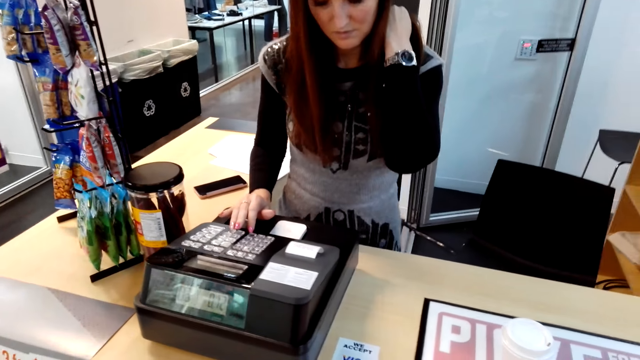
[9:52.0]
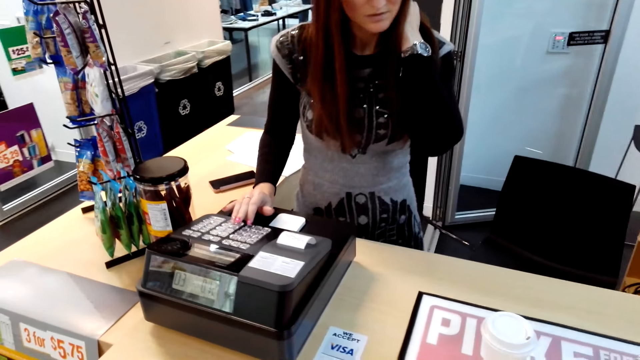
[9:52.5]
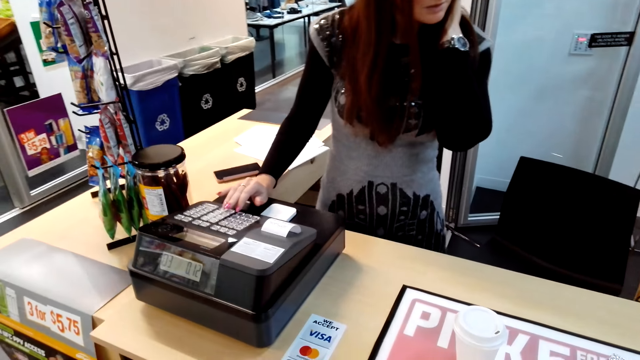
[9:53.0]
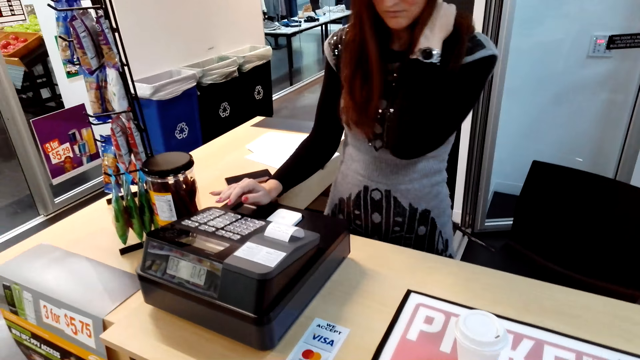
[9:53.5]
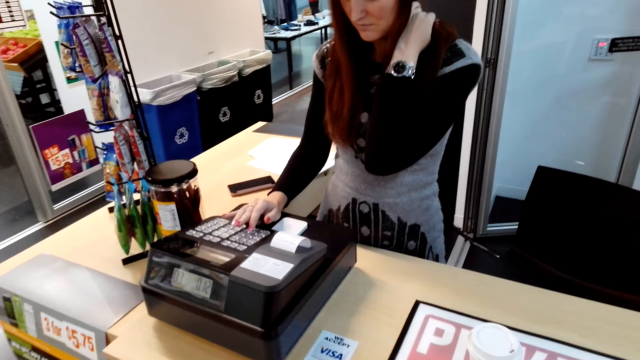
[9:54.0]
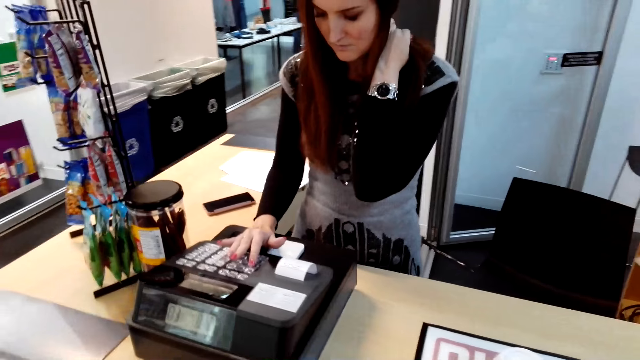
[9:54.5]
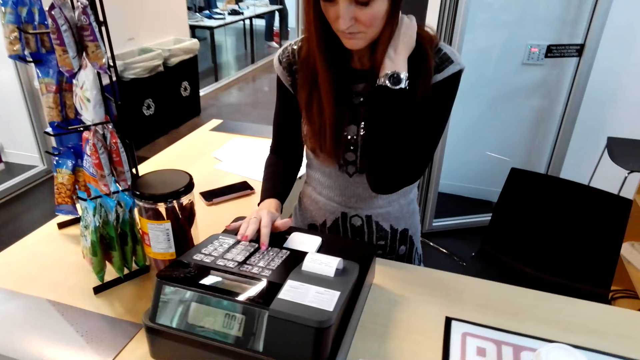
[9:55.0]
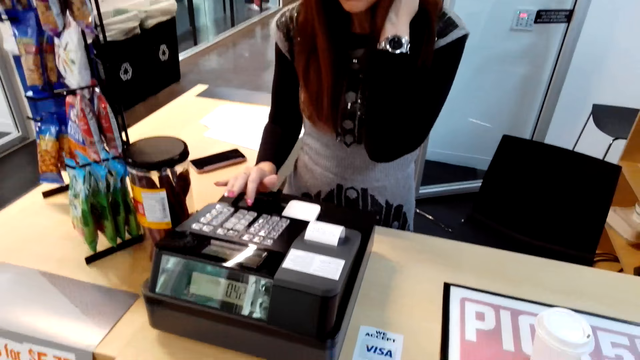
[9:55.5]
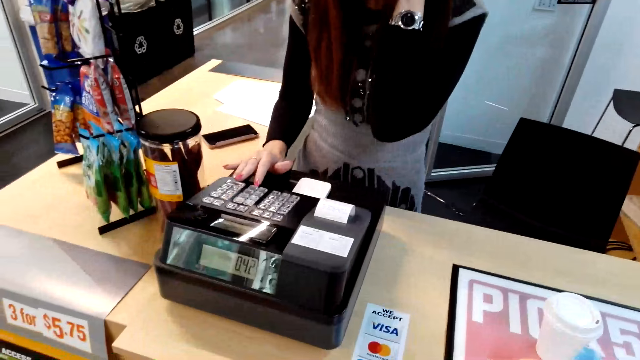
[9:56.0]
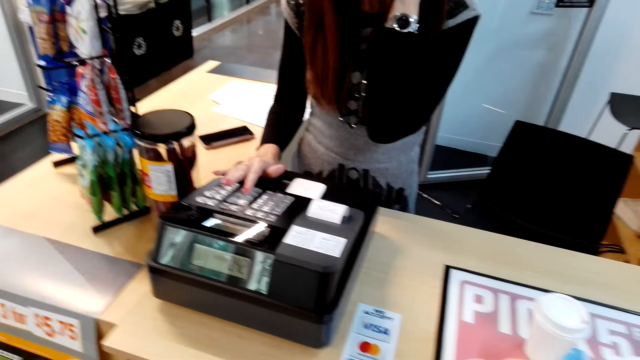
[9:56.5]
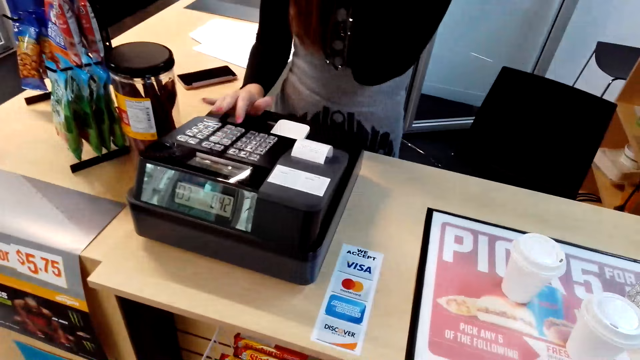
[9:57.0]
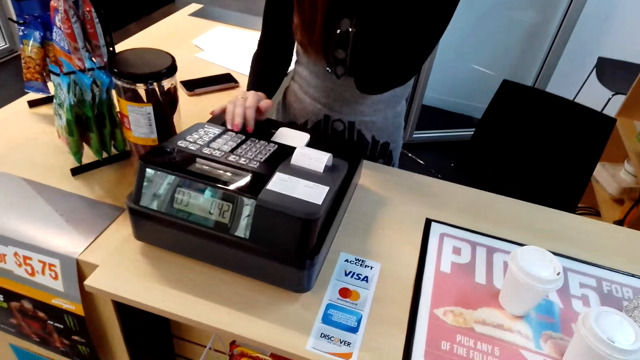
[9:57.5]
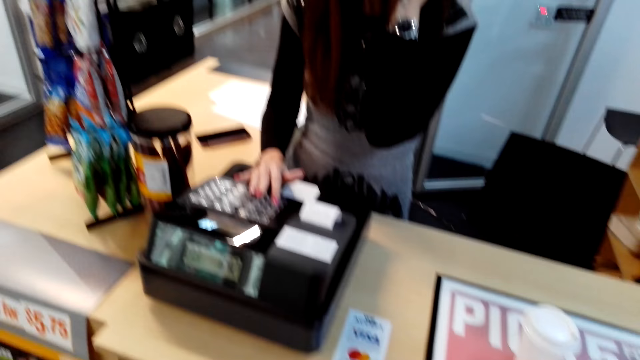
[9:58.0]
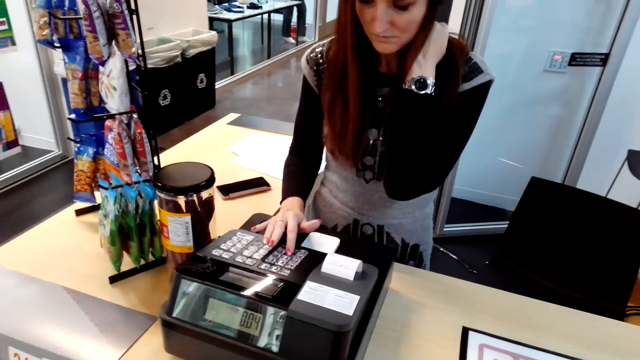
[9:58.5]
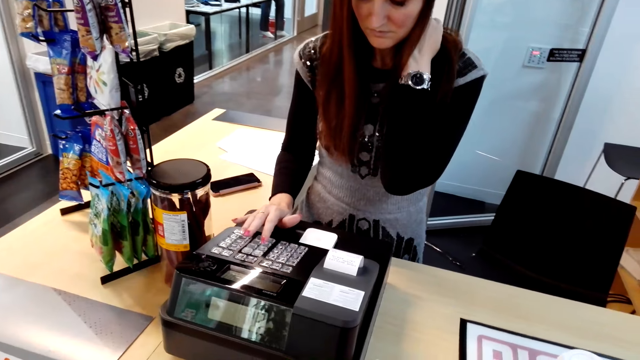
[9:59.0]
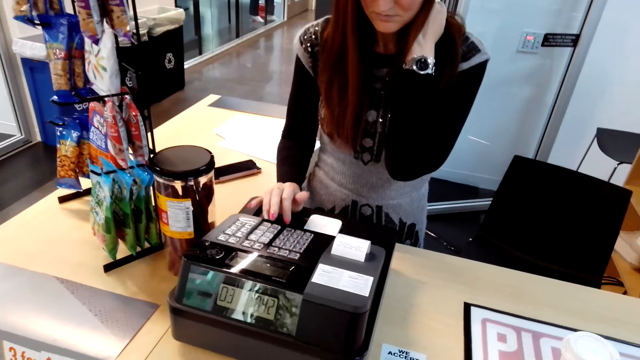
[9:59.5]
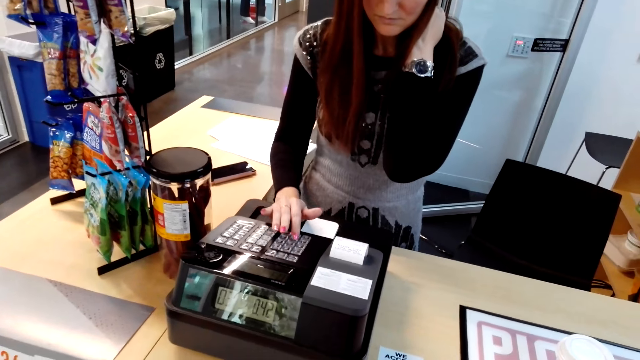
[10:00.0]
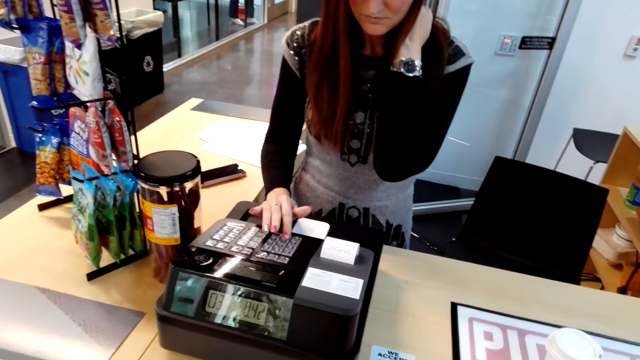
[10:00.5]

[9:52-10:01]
The cashier looks at the items and types on the billing machine.

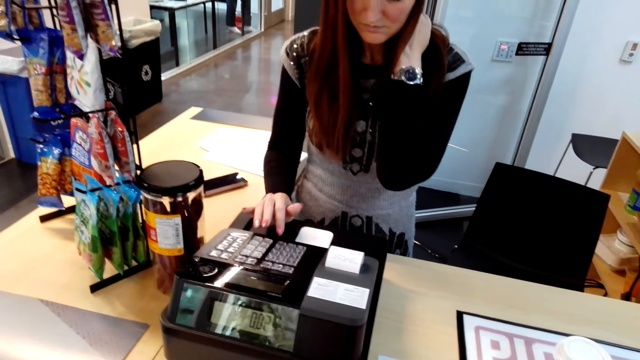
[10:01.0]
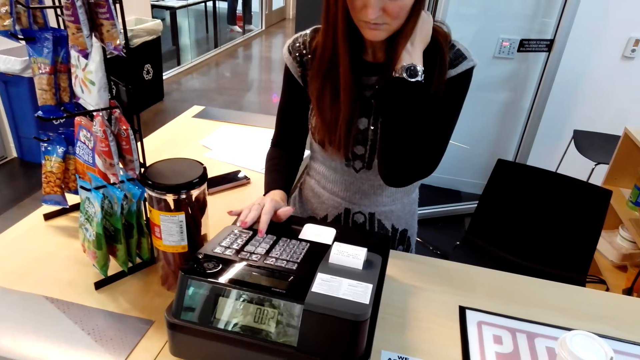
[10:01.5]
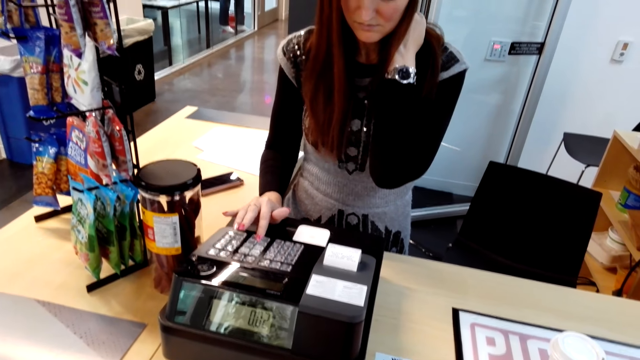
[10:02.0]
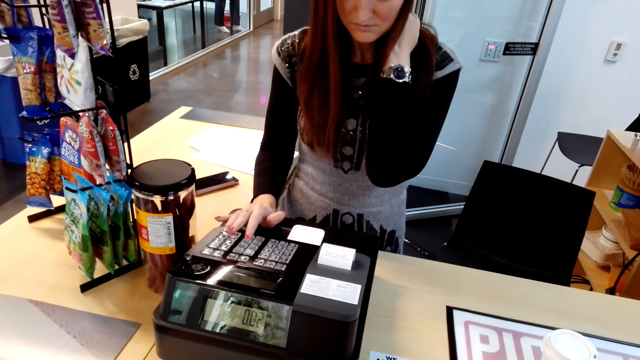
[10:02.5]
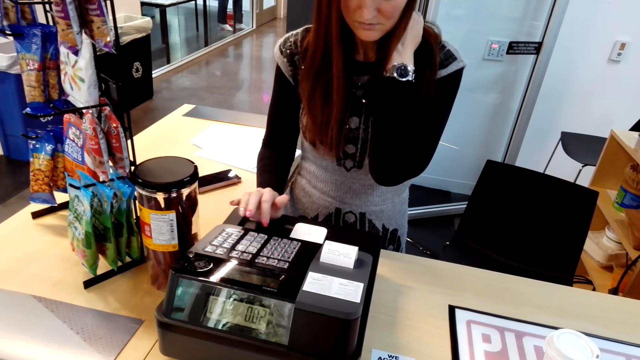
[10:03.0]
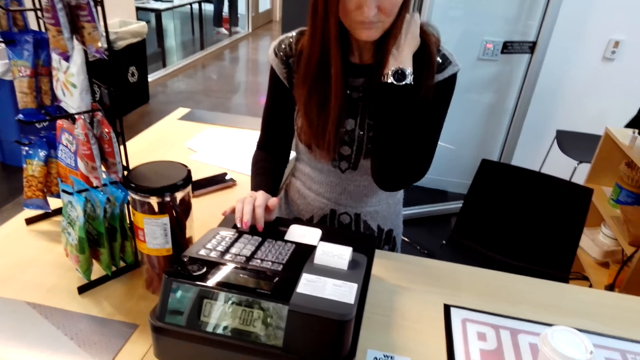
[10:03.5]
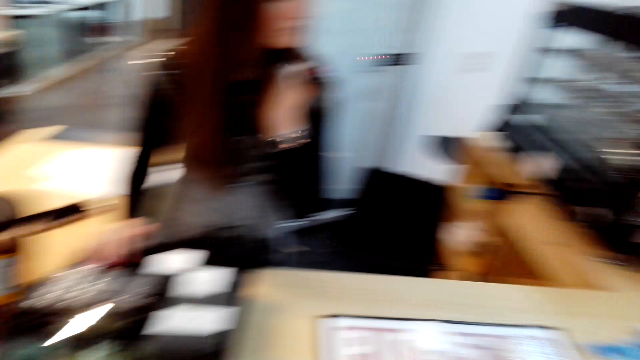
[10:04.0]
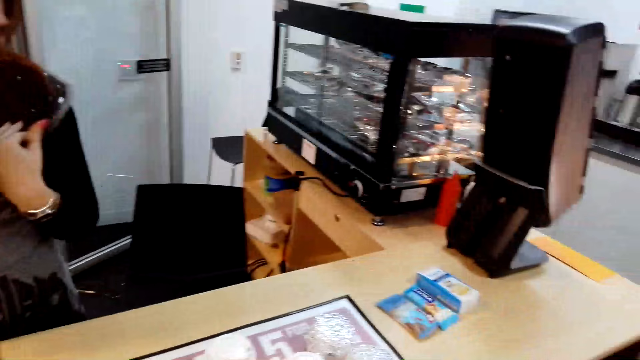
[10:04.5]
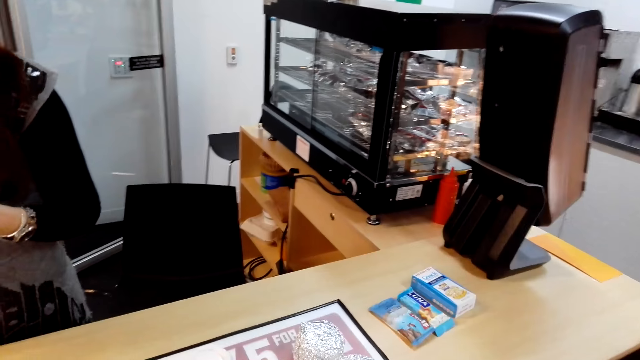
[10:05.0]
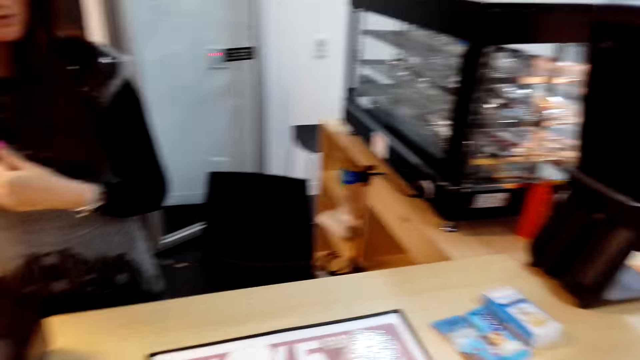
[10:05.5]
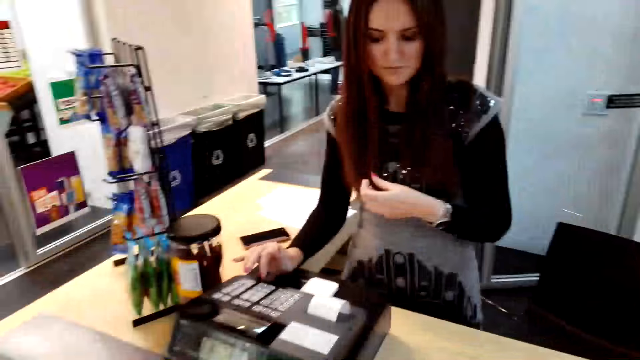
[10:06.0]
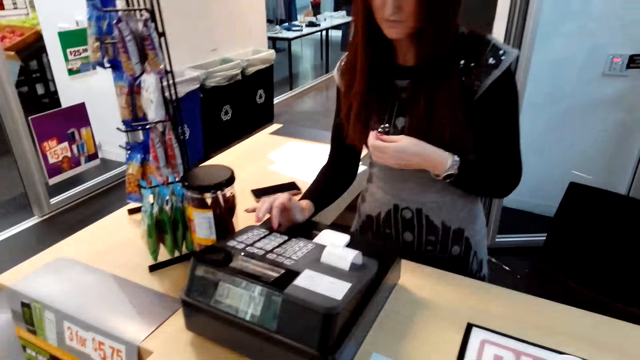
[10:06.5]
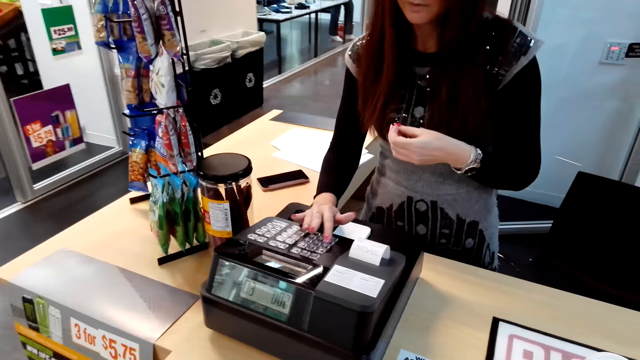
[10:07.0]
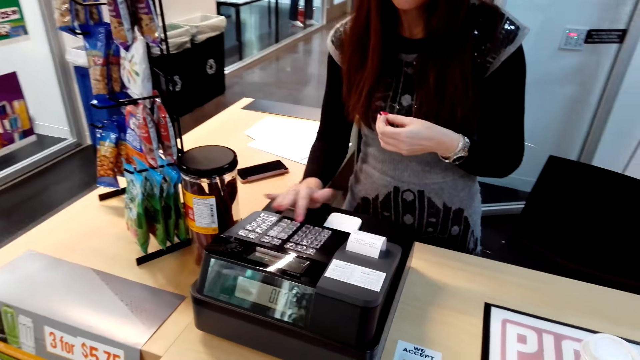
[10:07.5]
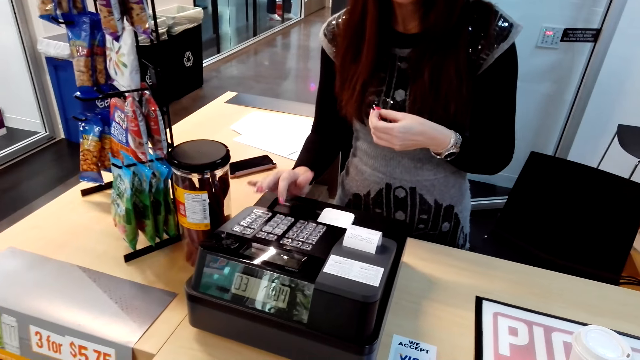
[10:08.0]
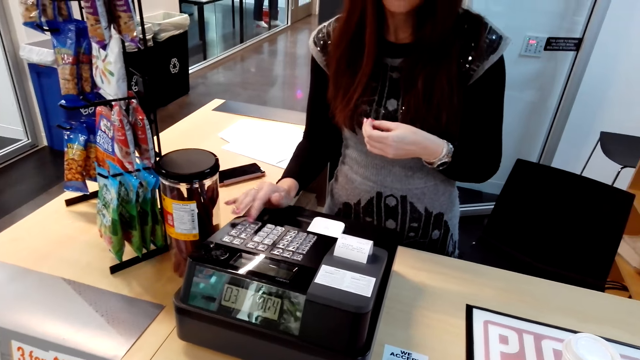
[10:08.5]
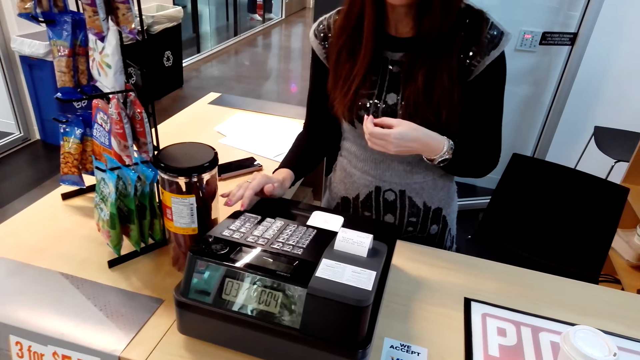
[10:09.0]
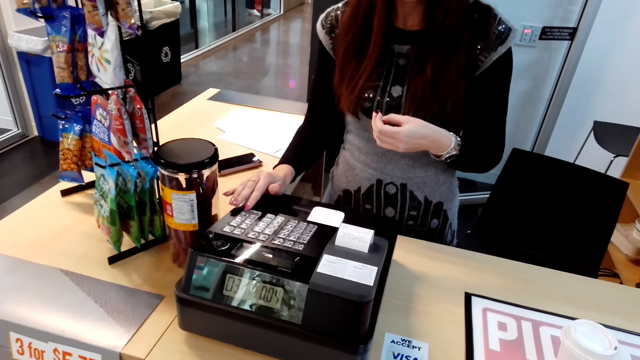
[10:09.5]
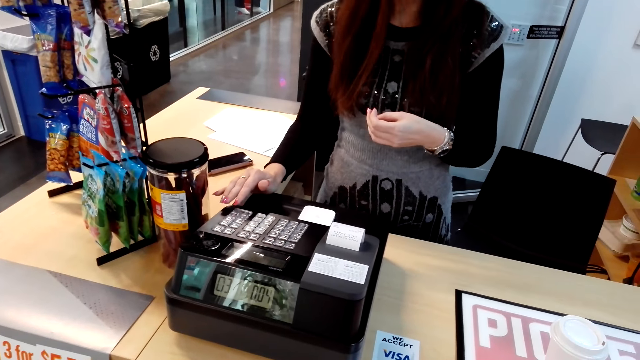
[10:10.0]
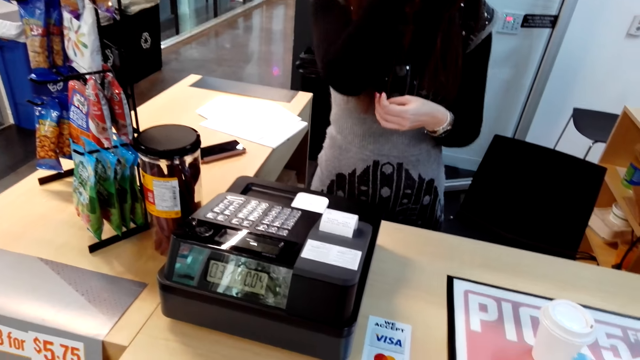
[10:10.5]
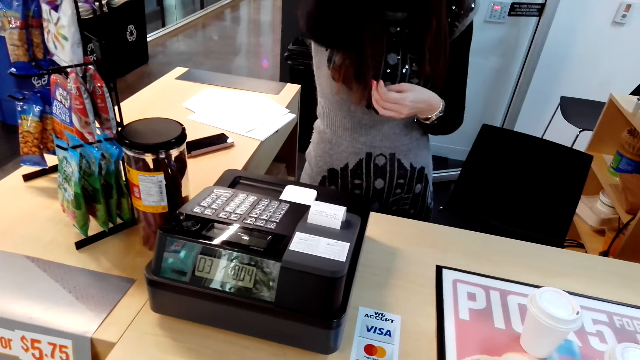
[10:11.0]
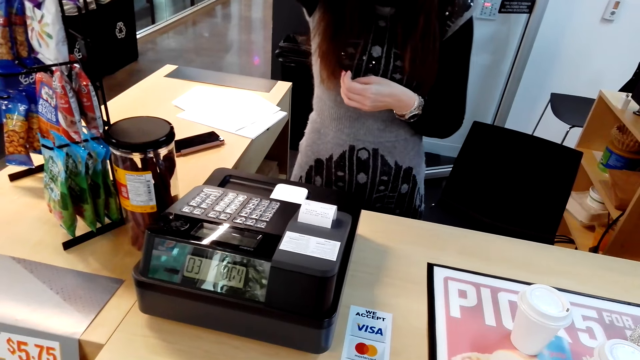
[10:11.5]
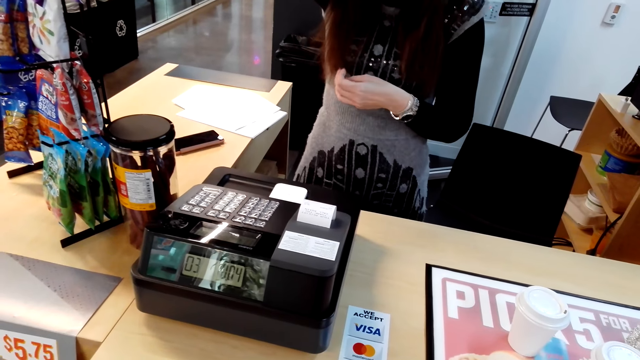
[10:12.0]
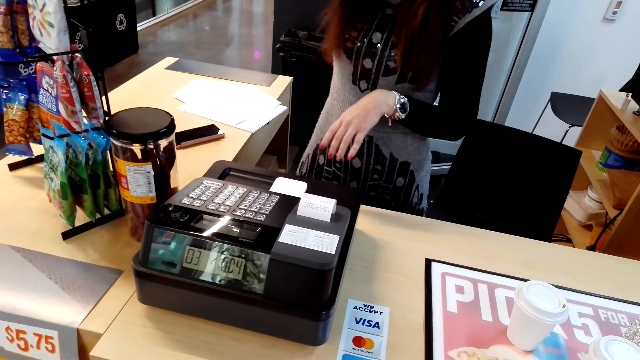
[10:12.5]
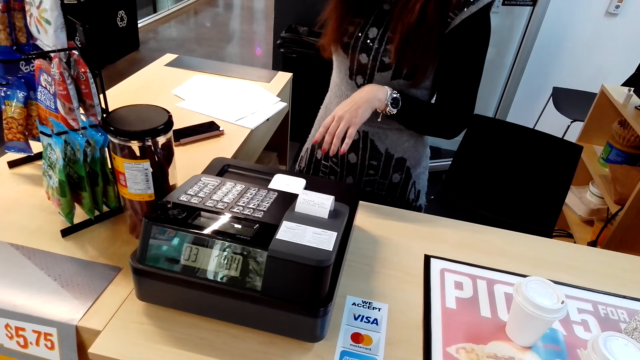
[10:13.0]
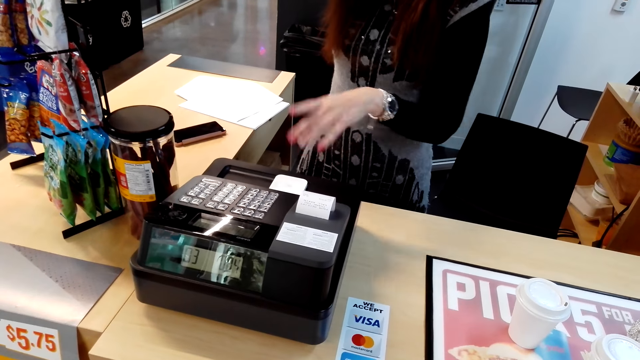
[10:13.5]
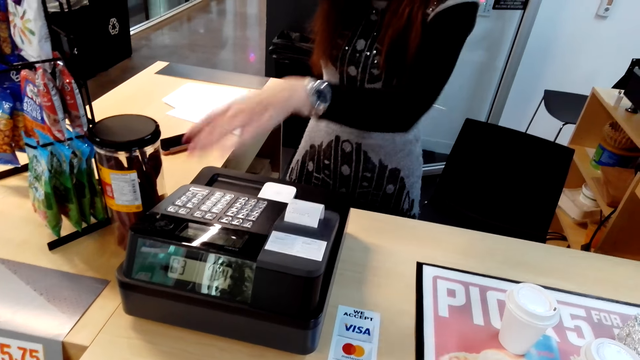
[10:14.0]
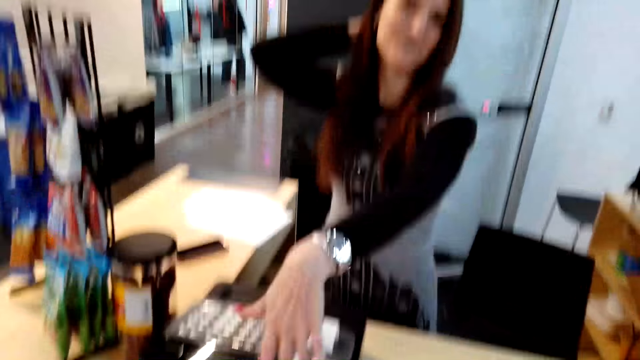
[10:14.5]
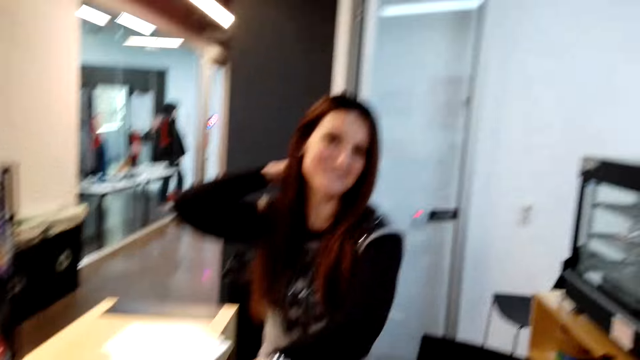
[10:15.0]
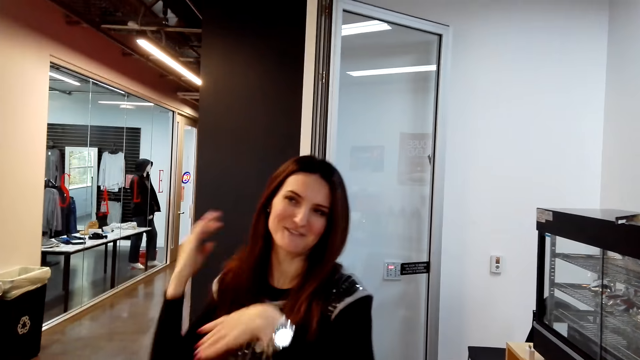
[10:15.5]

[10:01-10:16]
The cashier looks at the oven. The camera wearer looks at the oven. The cashier types on the billing machine, talks with the camera wearer, moves the right hand towards the face and moves the left hand.
